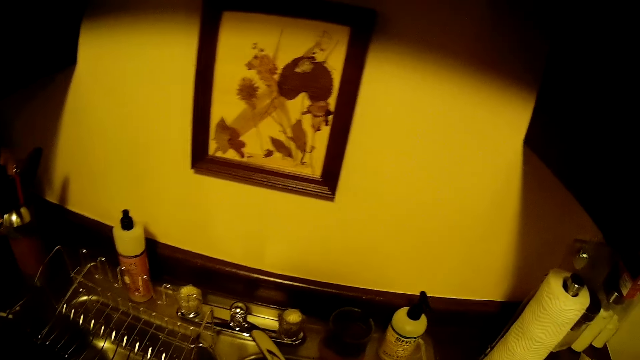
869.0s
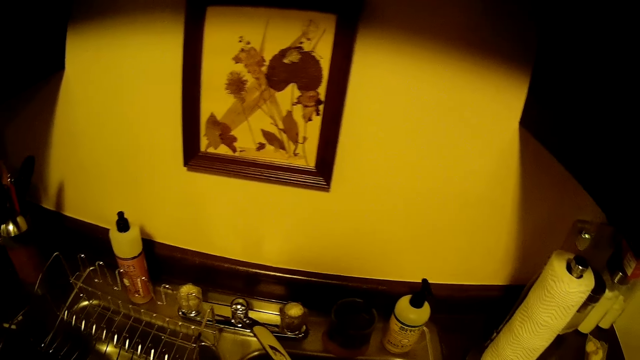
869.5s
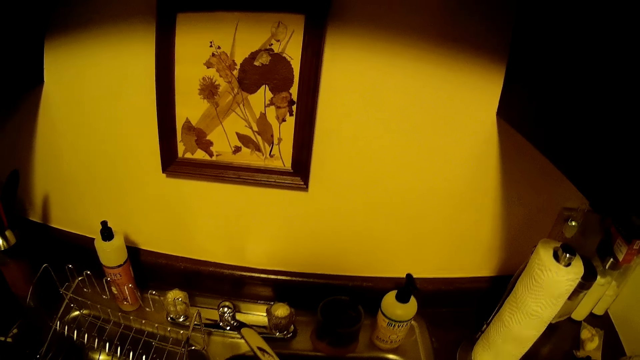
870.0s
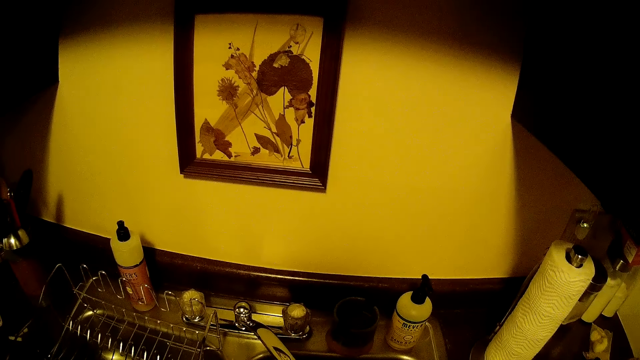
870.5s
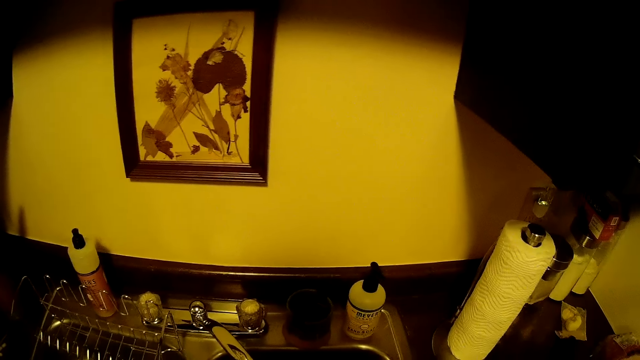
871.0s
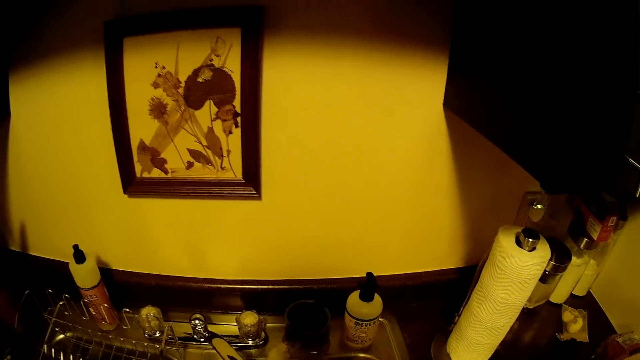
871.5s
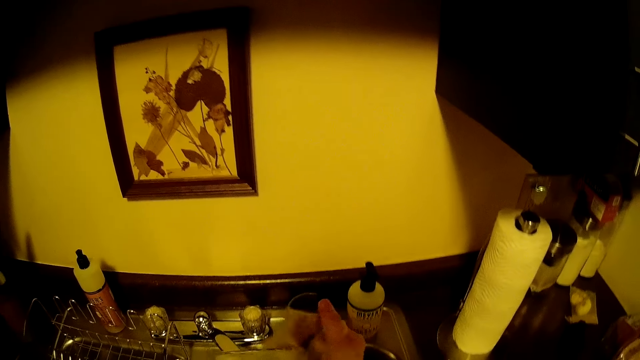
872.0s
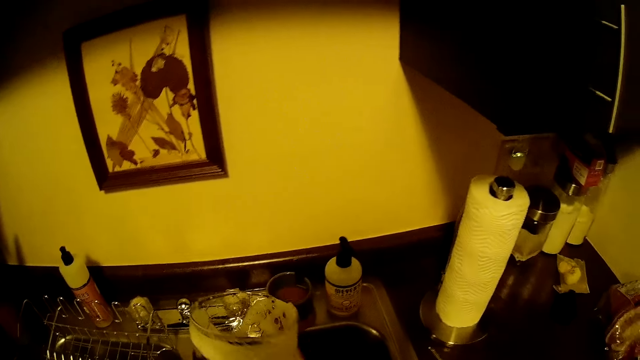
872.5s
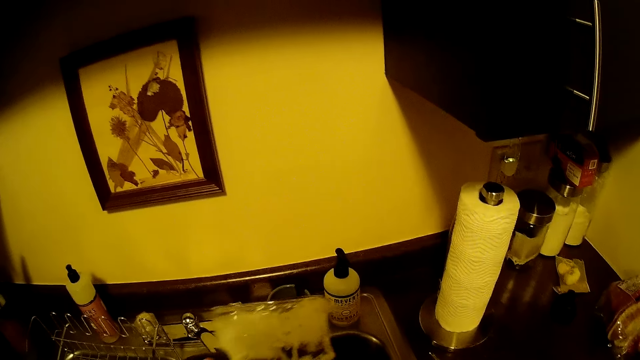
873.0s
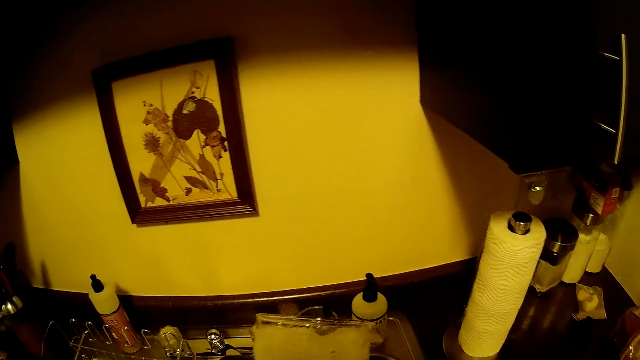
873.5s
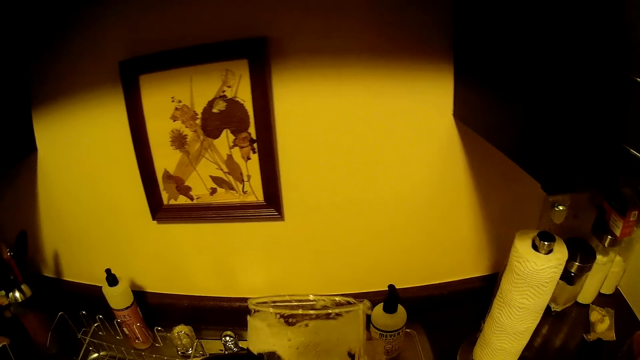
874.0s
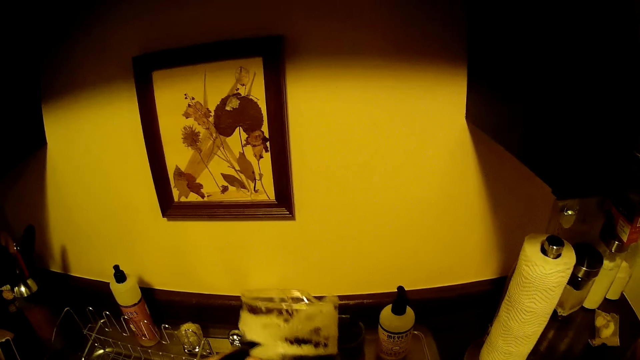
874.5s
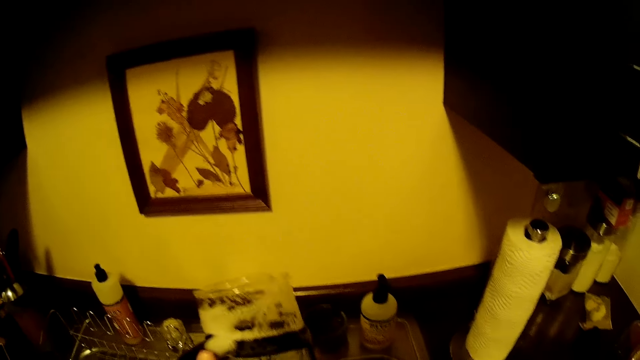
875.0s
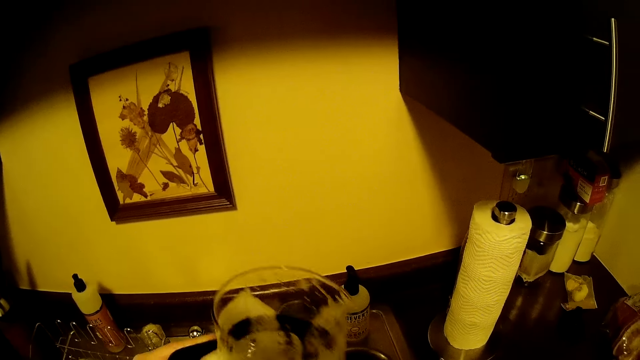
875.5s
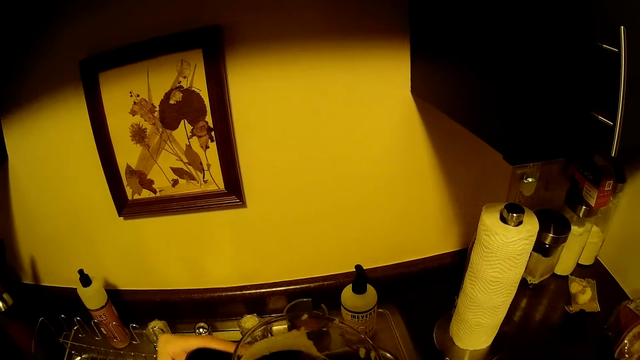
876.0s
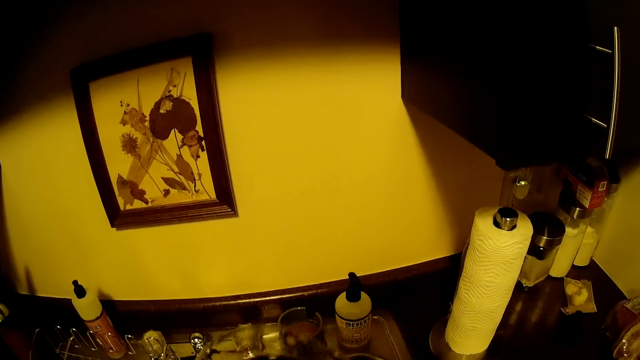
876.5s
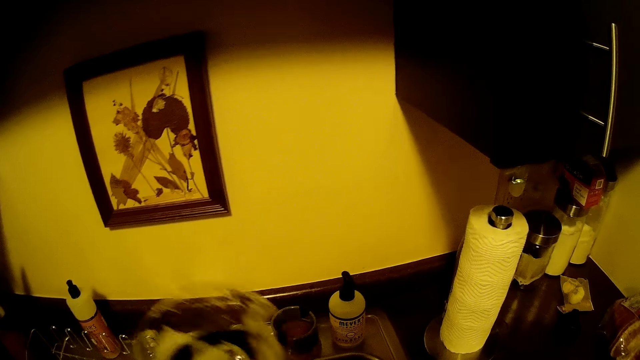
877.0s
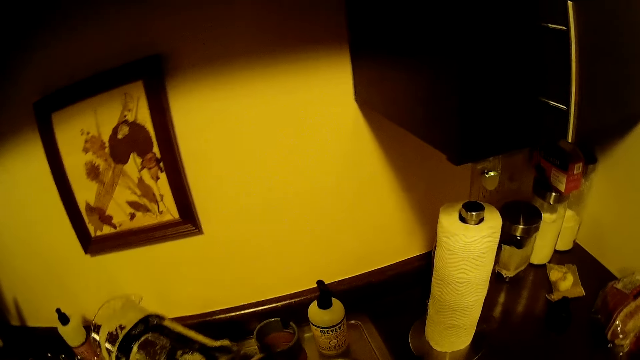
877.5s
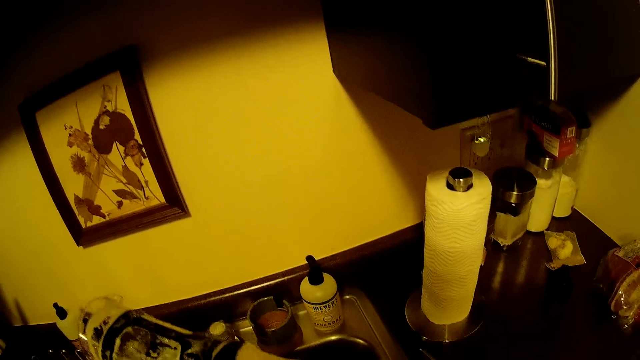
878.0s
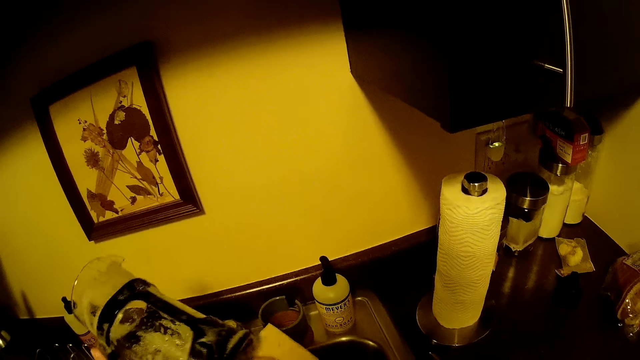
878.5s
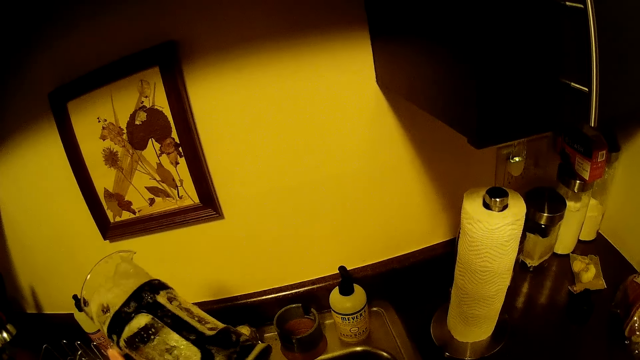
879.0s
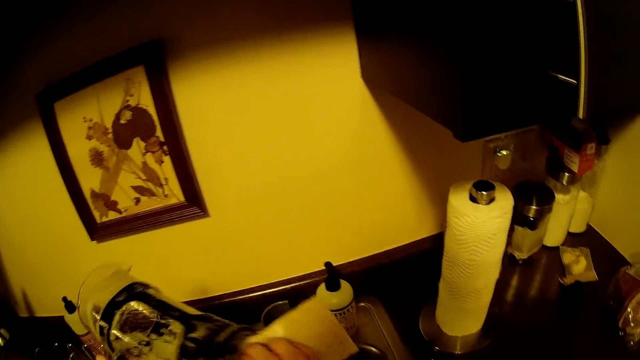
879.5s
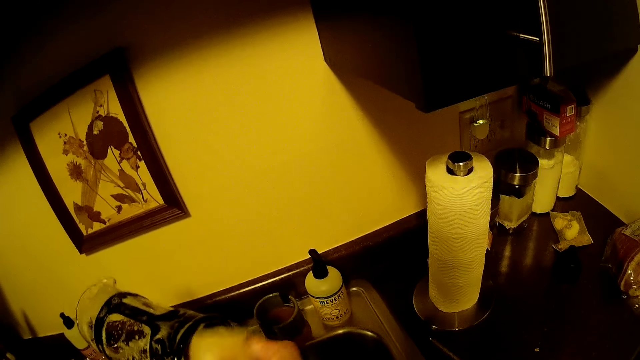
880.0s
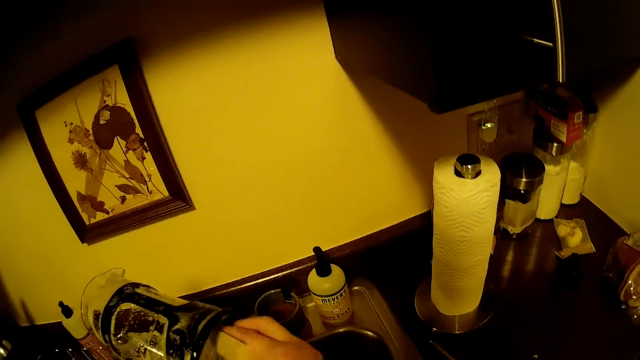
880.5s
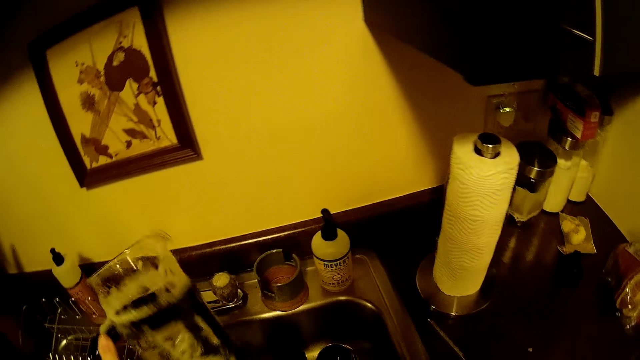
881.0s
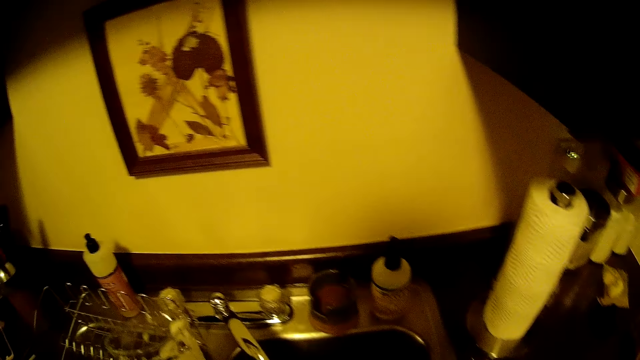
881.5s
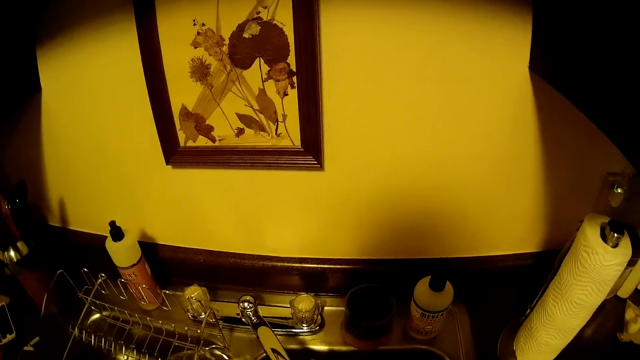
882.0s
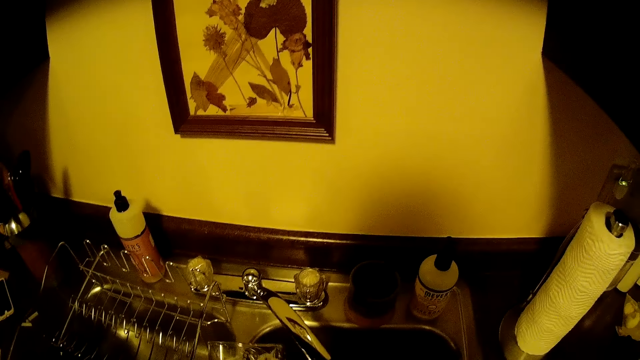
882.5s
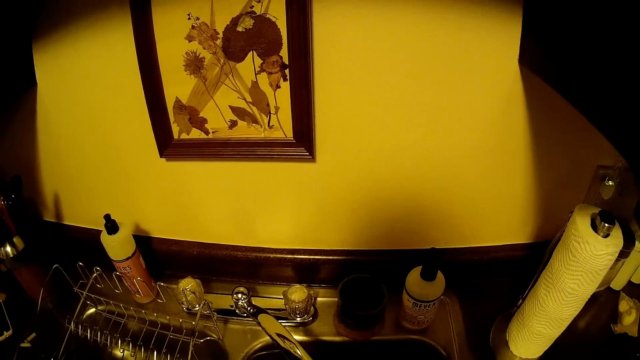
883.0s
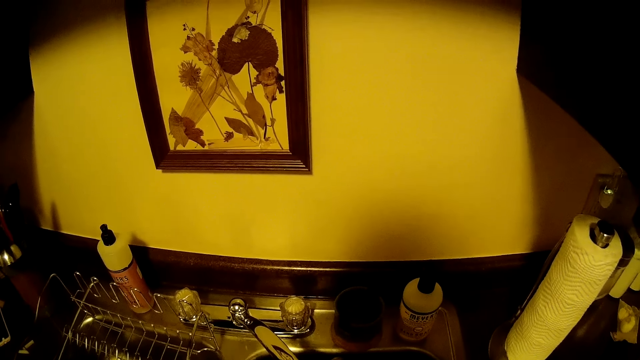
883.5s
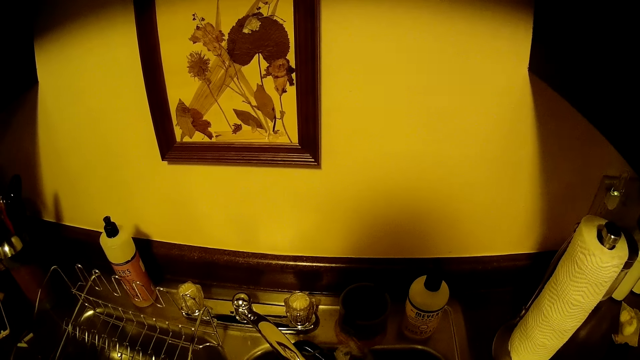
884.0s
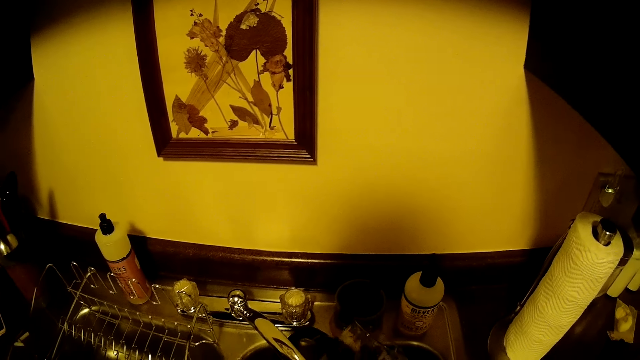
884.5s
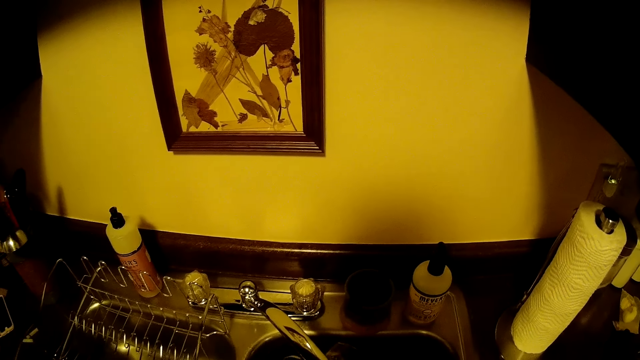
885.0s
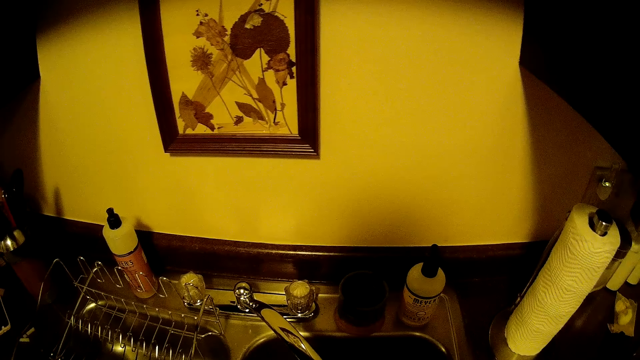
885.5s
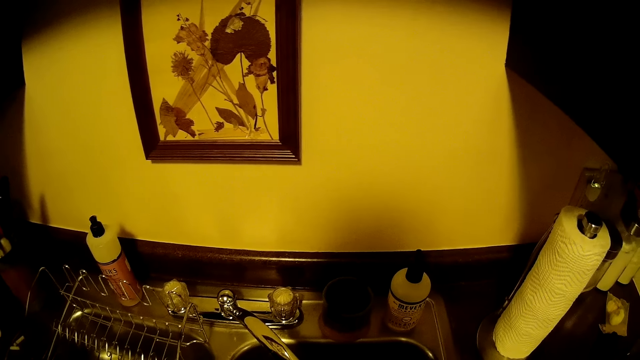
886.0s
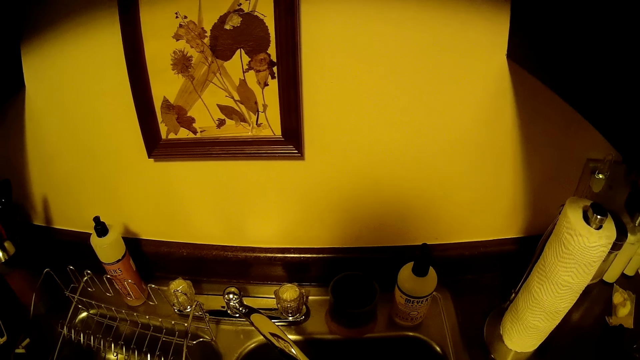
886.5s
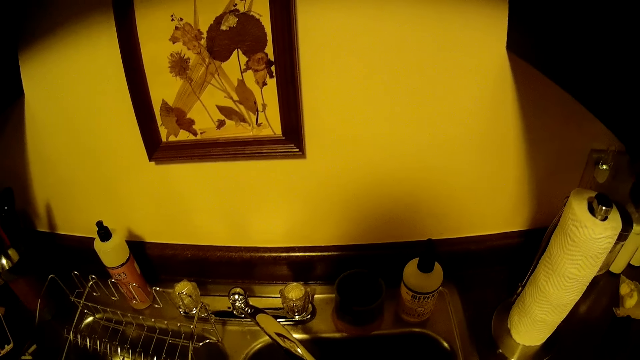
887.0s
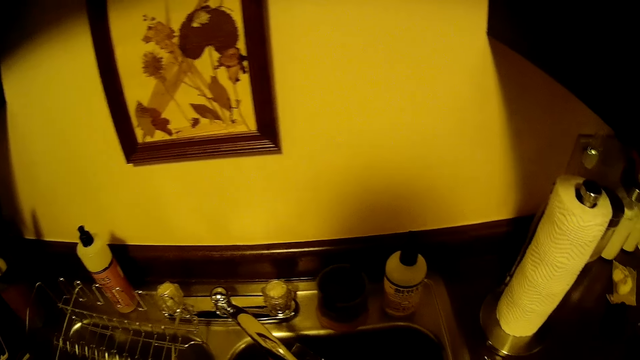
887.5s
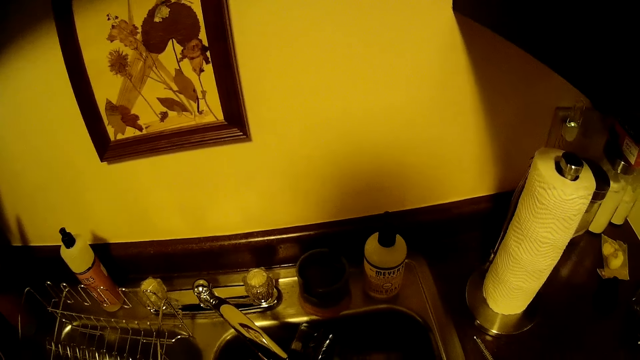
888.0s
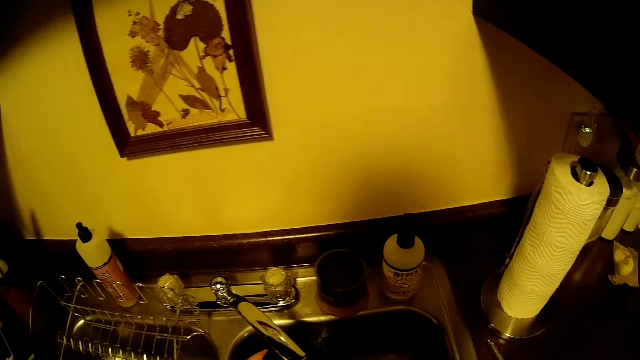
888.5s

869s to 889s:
The camera wearer washes a jar with soap and a sponge in both hands. They adjust the faucet. They rinse the jar with water from the tap with both hands.
